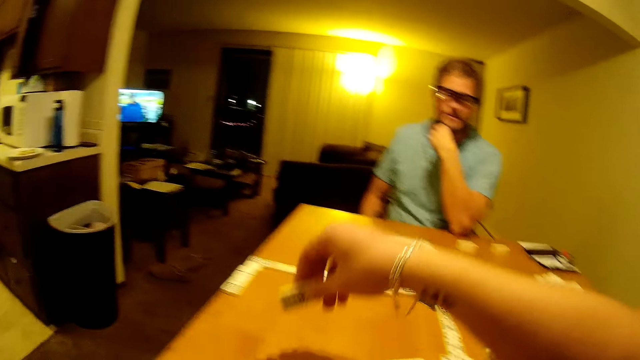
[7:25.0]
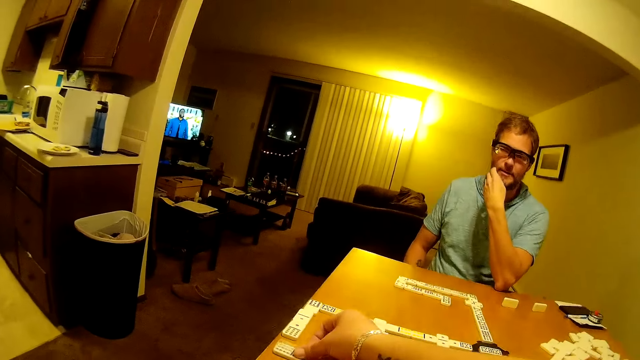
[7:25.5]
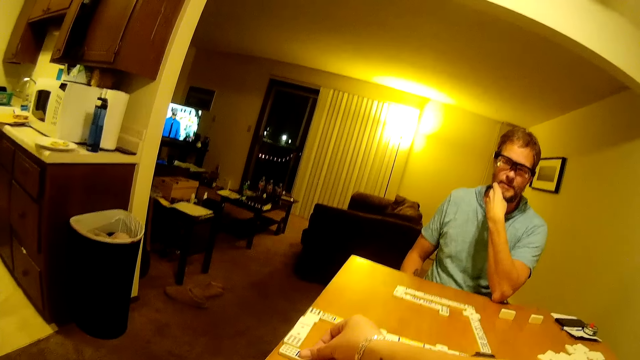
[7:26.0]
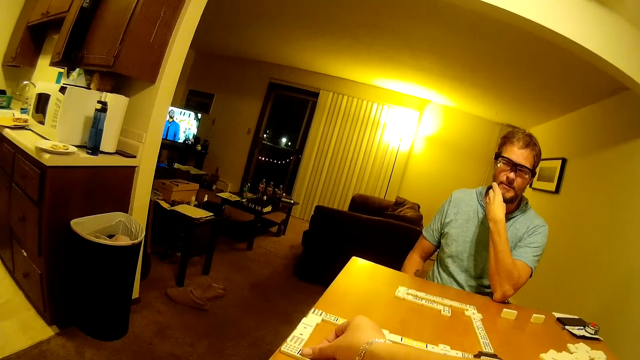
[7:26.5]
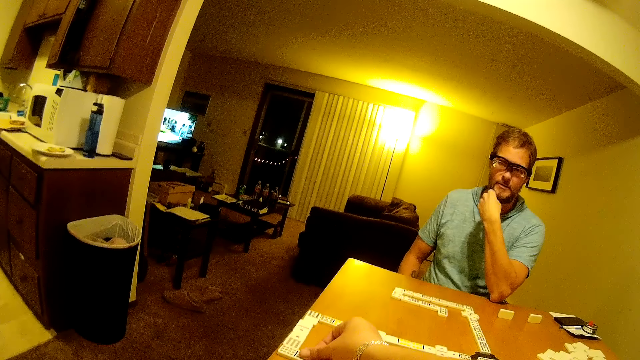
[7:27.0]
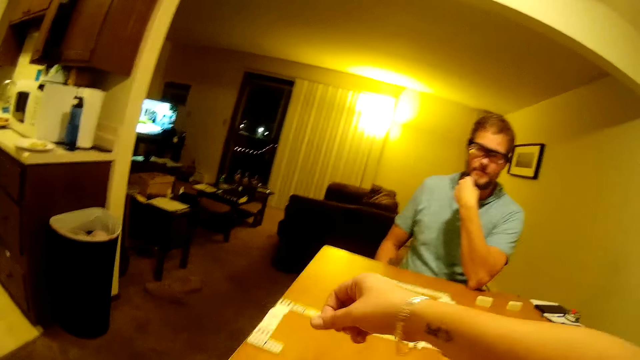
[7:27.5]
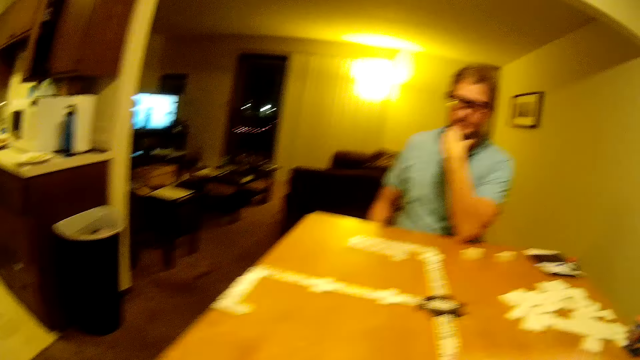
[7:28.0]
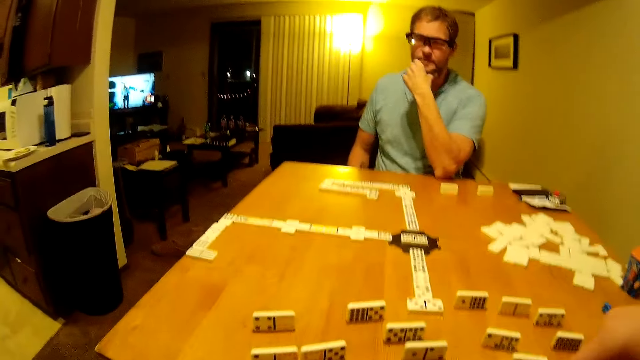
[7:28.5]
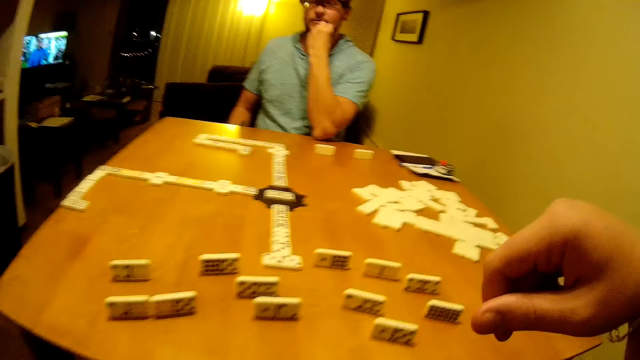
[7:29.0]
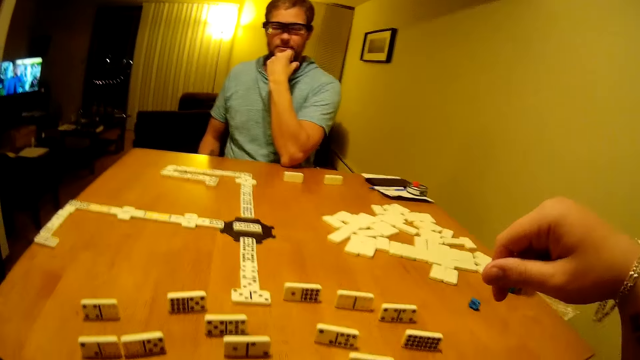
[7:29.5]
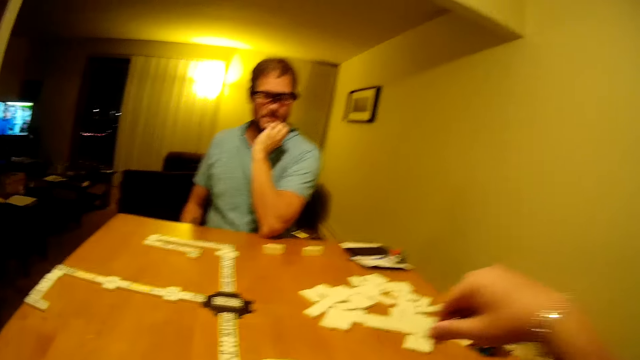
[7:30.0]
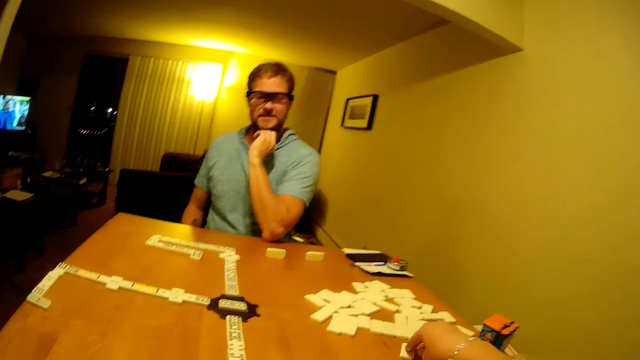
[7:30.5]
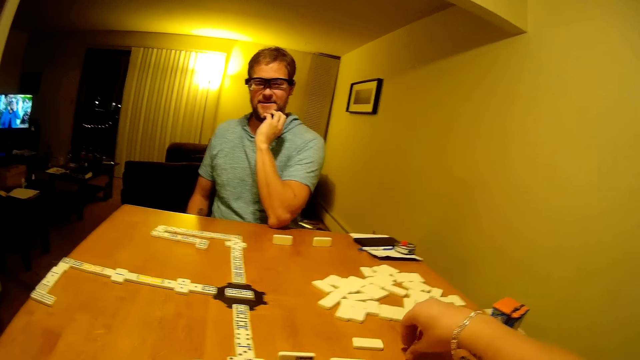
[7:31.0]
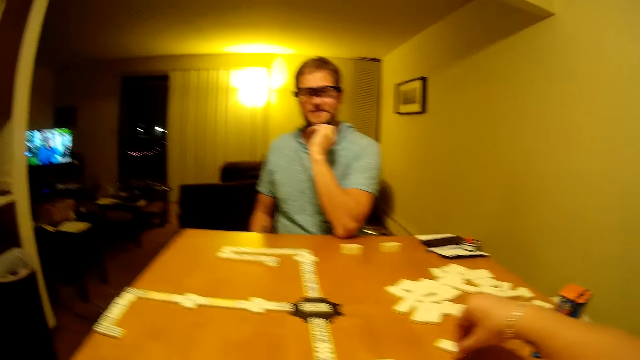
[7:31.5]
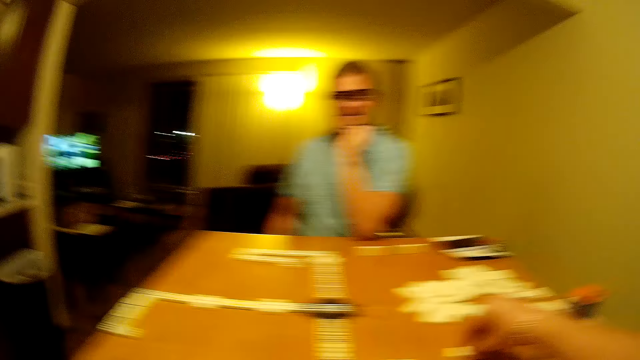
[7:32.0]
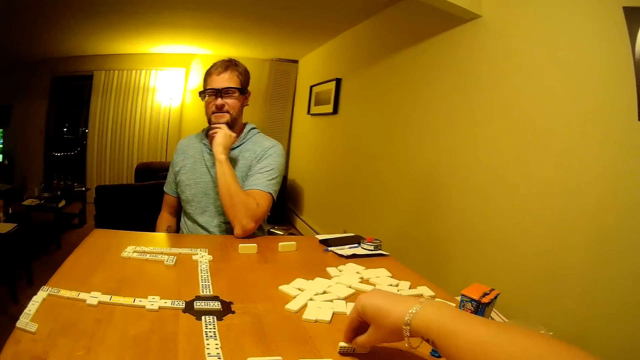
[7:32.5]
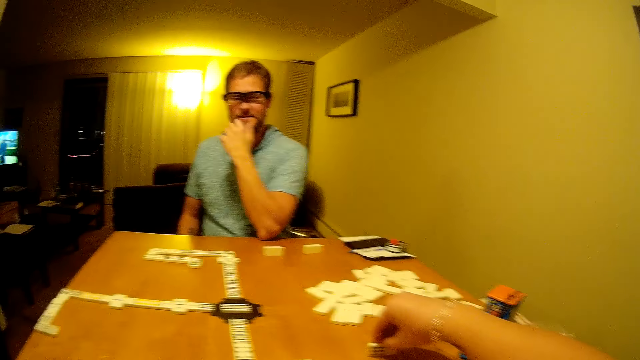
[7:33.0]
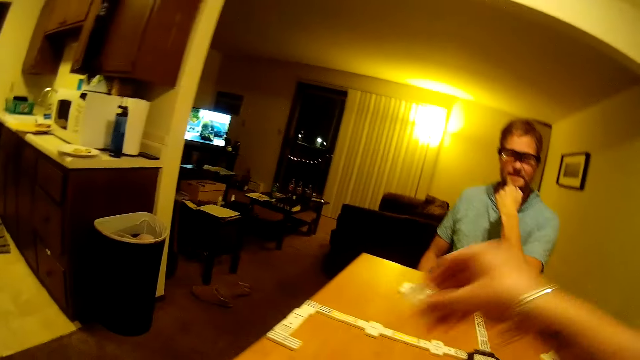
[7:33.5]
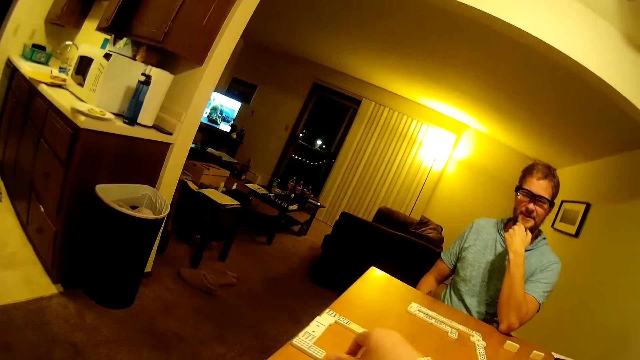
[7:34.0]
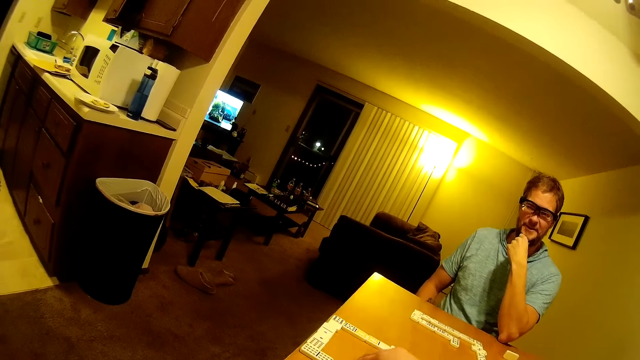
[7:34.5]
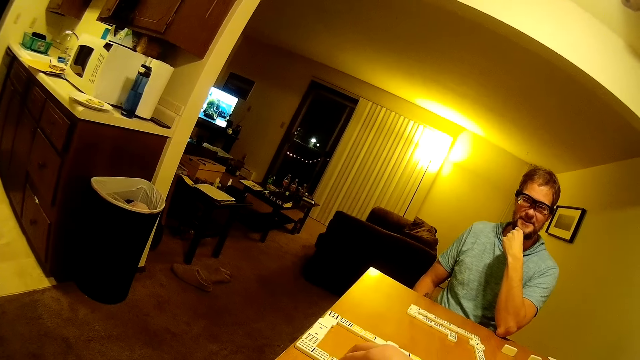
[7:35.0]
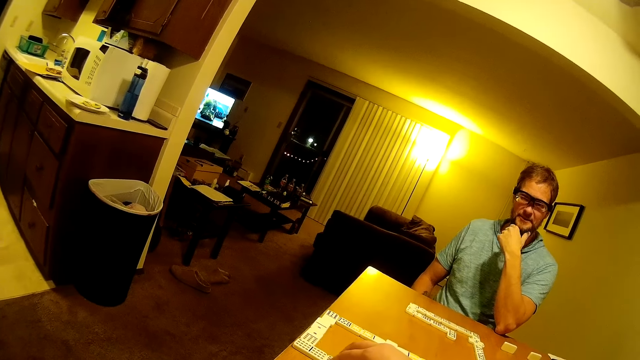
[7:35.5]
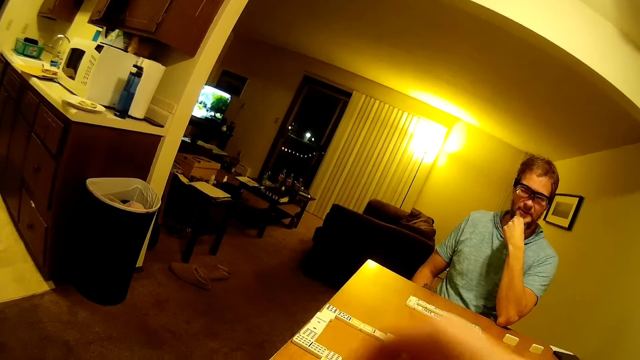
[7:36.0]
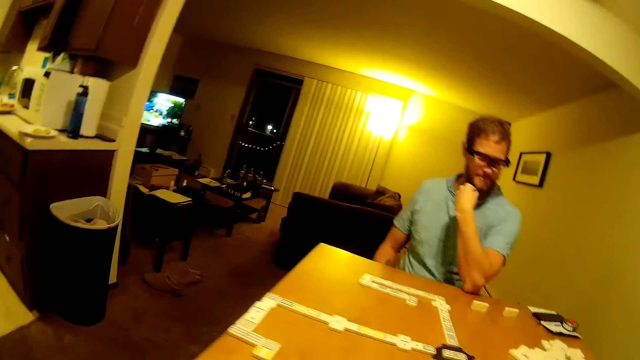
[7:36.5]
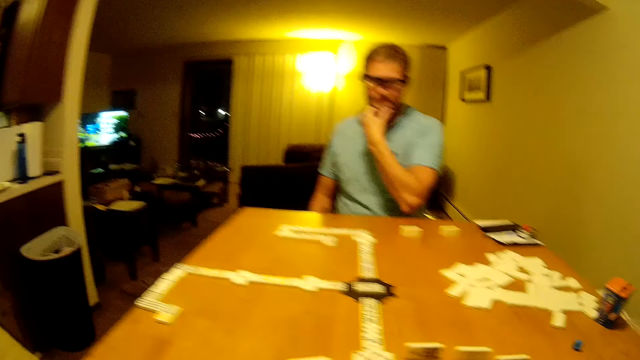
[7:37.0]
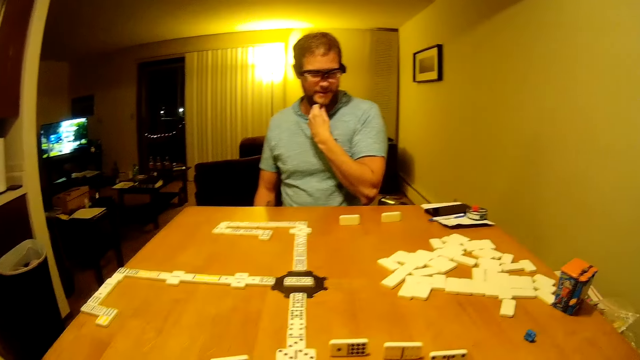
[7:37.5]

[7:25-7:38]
The camera wearer places the domino on the line of the dominoes. They speak. They move the domino piece on the table. They pick the domino from the table. They place the domino on the line of the dominoes. A man speaks.

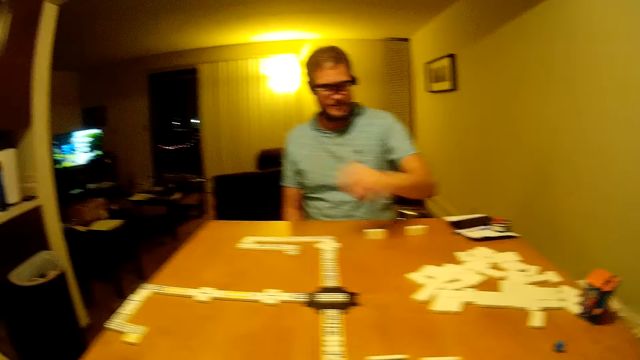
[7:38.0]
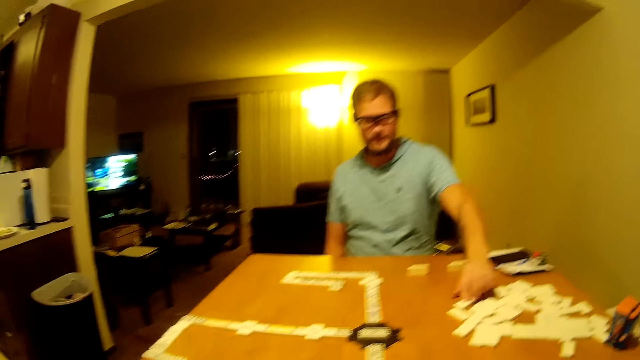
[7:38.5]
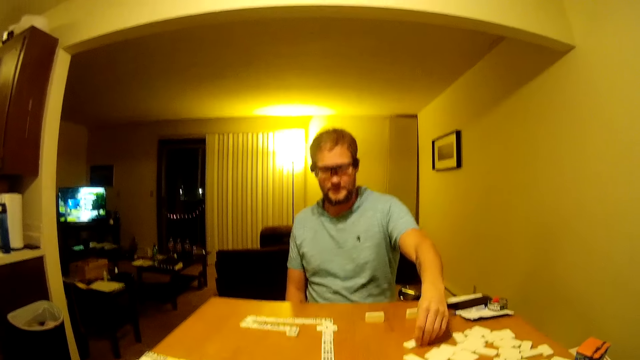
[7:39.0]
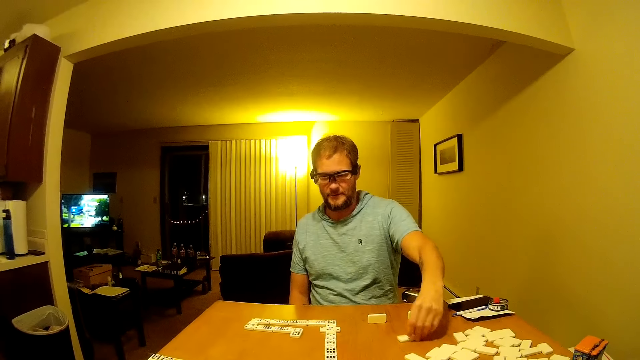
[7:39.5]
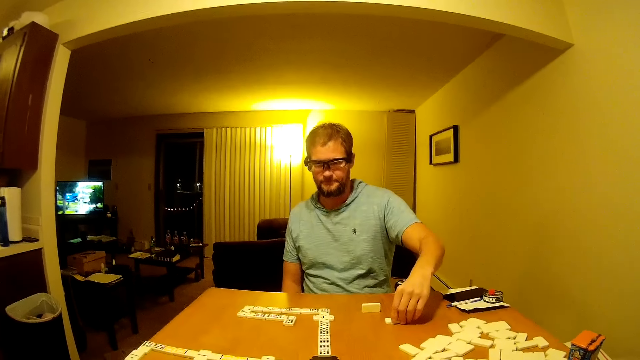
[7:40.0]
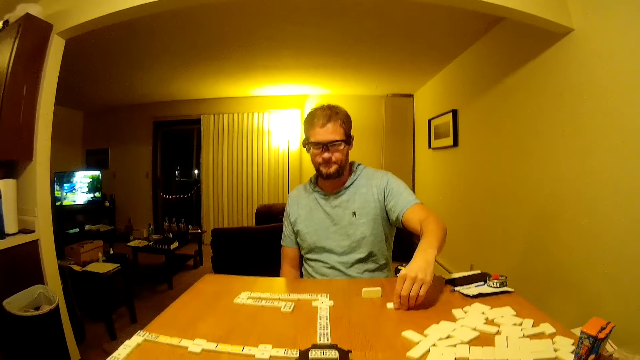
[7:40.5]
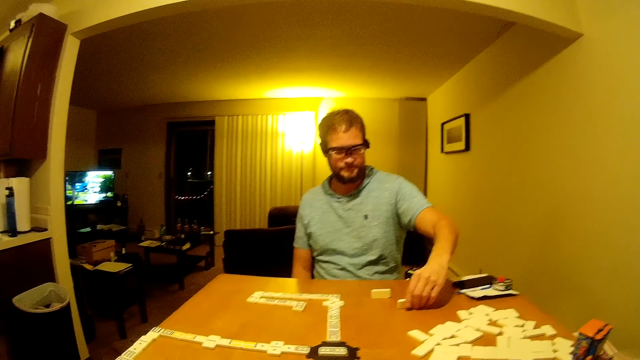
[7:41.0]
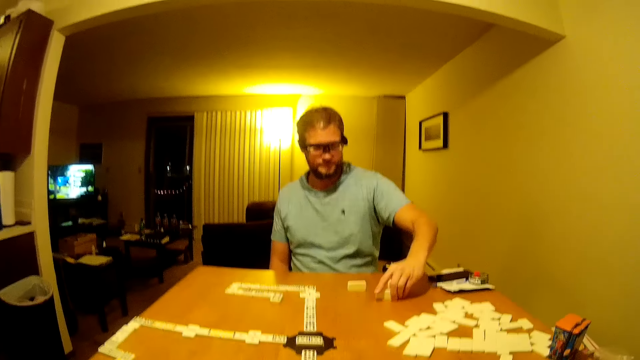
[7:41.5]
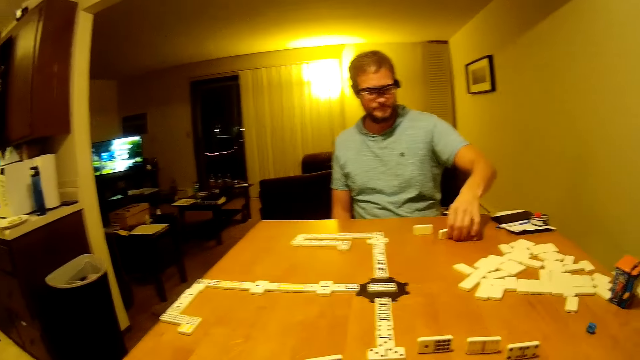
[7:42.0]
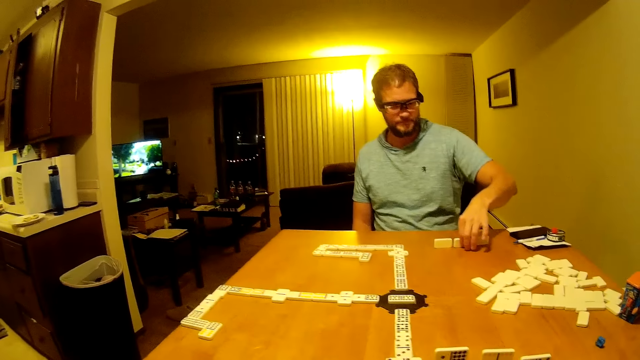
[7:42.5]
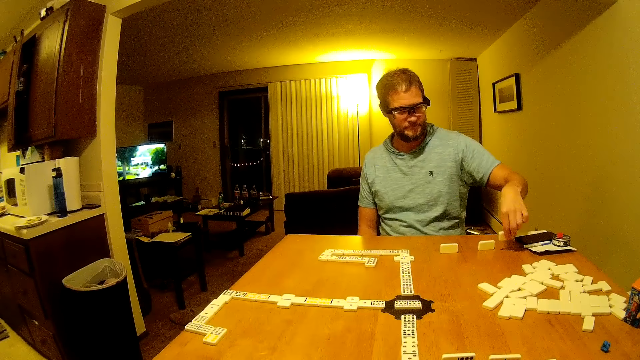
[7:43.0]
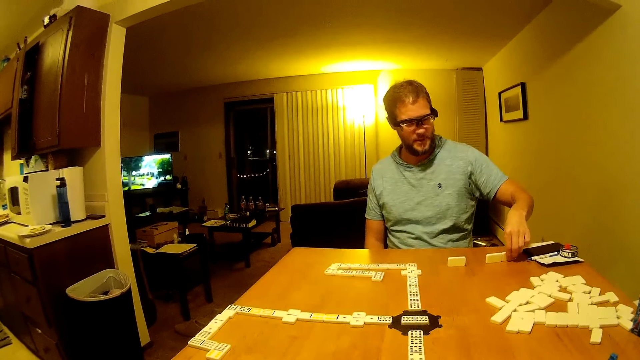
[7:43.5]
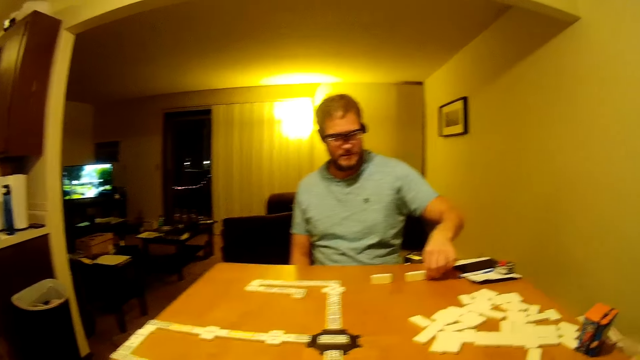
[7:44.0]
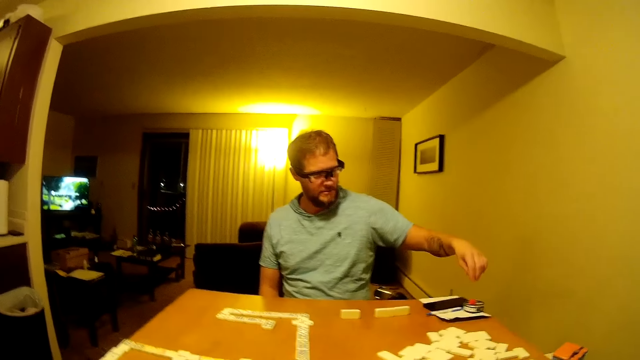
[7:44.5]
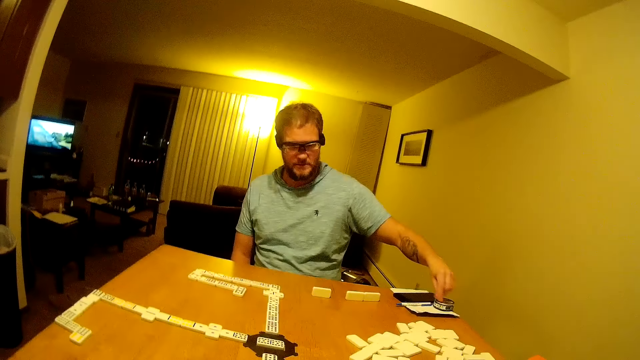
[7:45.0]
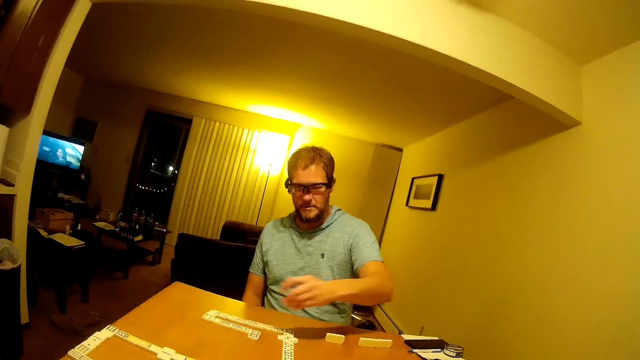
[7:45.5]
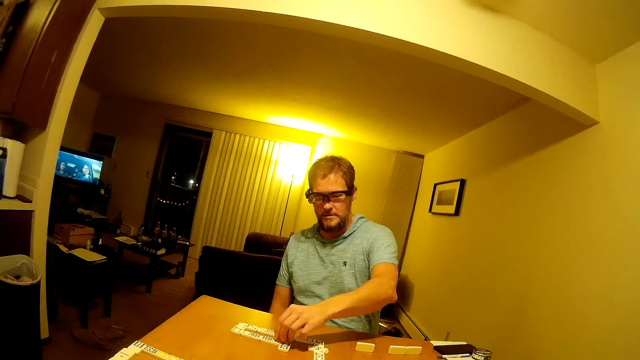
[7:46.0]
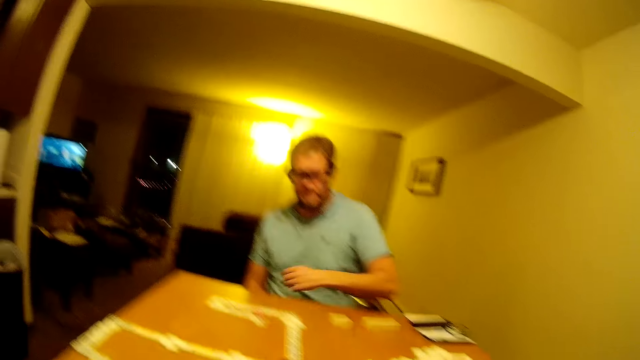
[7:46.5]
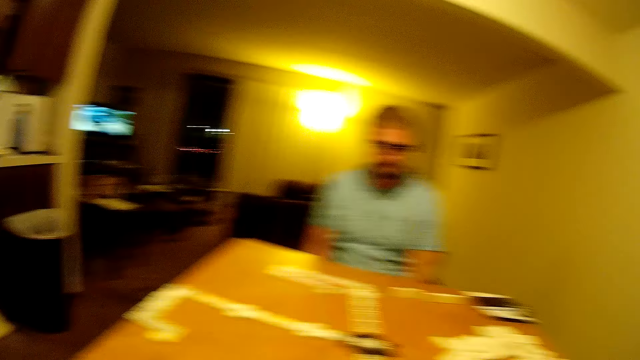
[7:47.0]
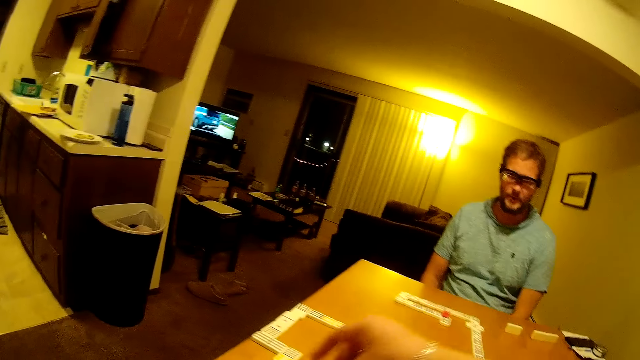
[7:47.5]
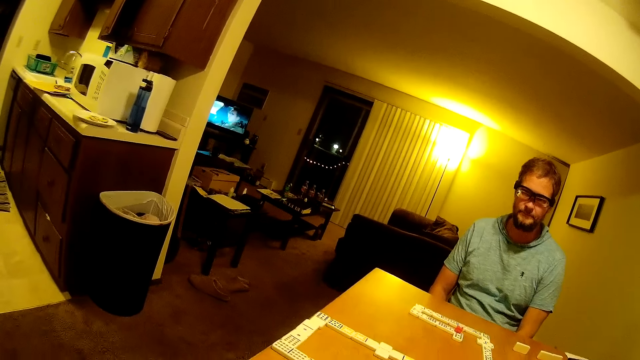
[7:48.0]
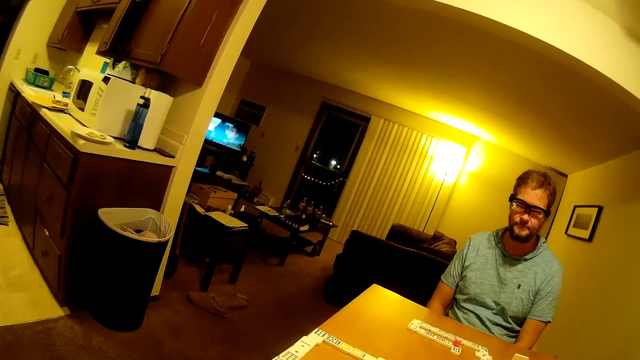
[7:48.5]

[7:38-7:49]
A man moves the domino piece on the table. He picks the domino from the table. He picks the domino piece. He places the domino piece on the table. He arranges the domino on the table. He picks the domino piece from the table. He places the domino piece on another piece. He looks around. The camera wearer places the domino on the line of the dominoes.
